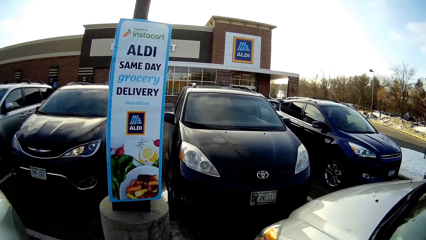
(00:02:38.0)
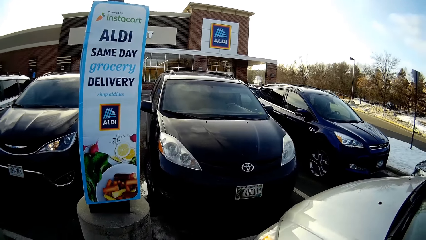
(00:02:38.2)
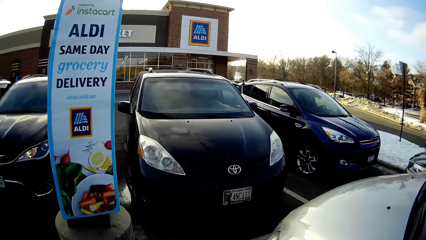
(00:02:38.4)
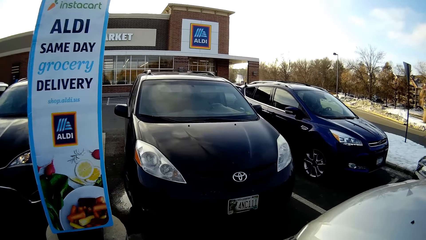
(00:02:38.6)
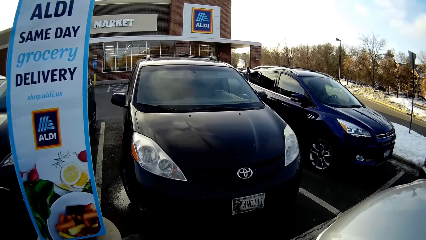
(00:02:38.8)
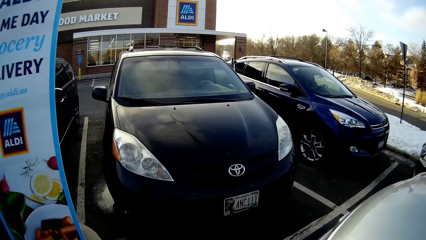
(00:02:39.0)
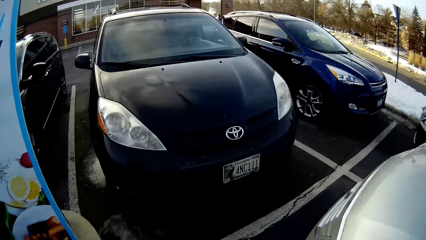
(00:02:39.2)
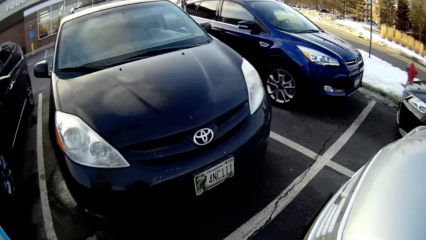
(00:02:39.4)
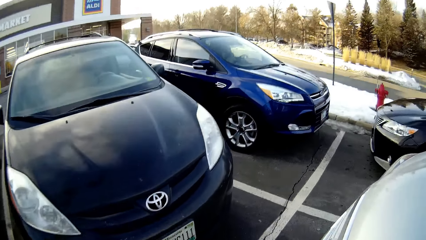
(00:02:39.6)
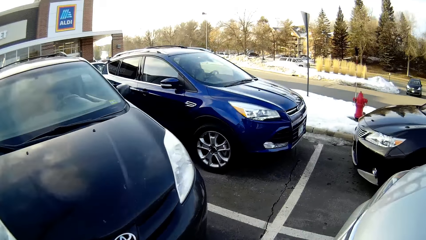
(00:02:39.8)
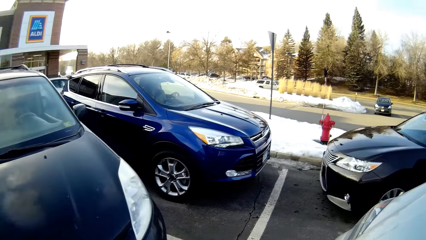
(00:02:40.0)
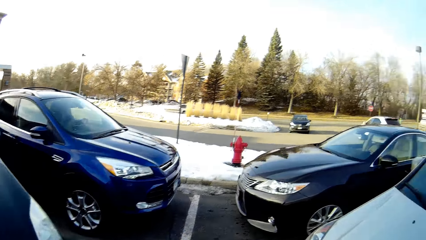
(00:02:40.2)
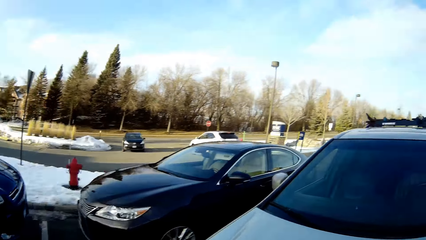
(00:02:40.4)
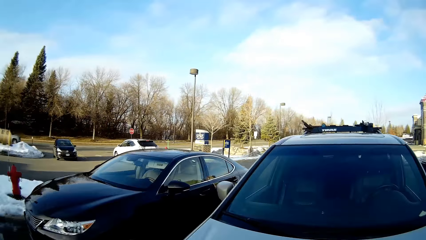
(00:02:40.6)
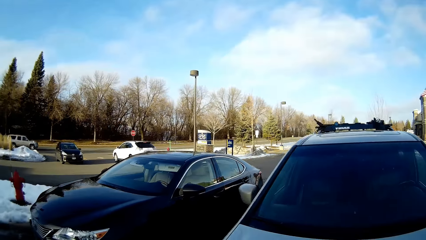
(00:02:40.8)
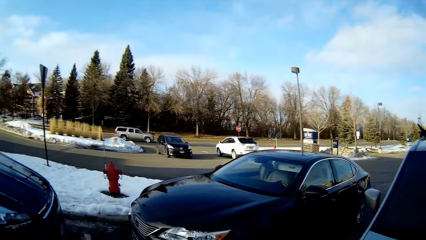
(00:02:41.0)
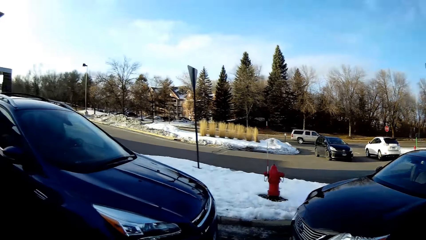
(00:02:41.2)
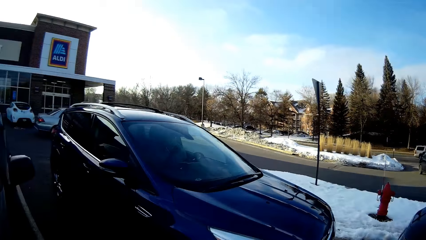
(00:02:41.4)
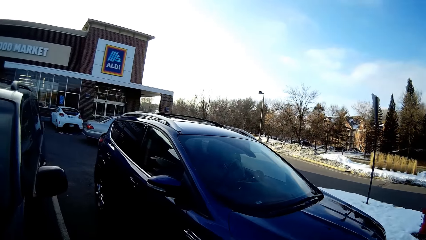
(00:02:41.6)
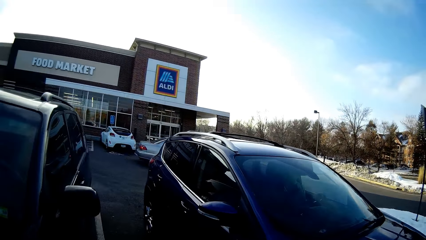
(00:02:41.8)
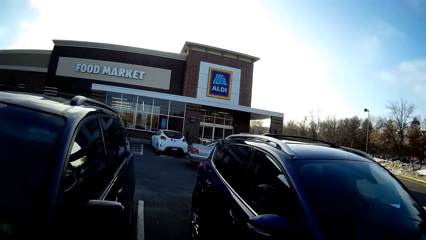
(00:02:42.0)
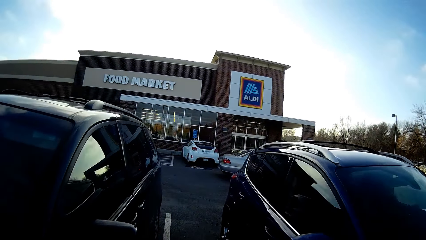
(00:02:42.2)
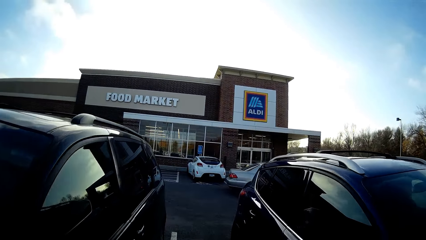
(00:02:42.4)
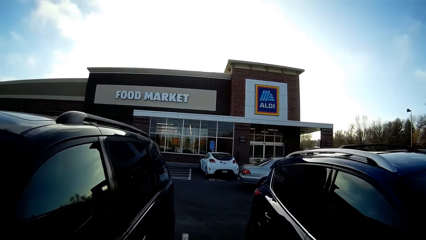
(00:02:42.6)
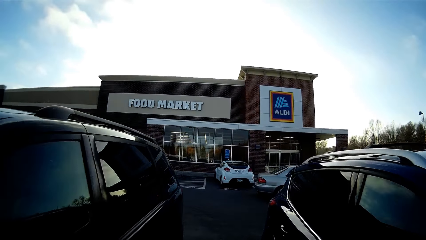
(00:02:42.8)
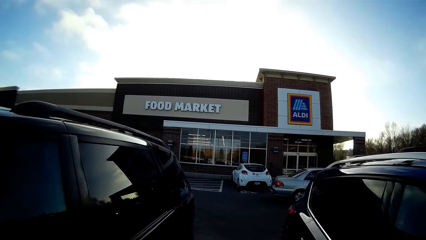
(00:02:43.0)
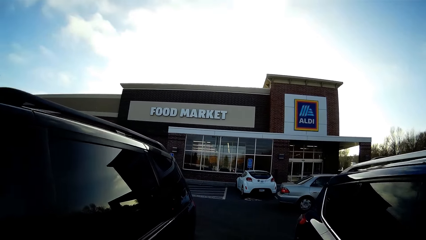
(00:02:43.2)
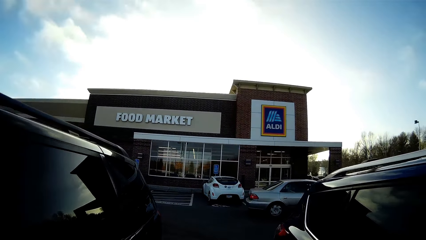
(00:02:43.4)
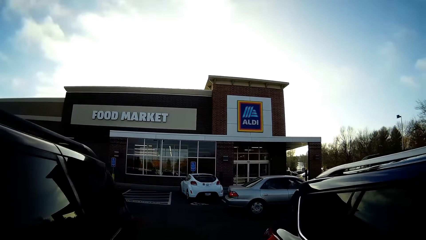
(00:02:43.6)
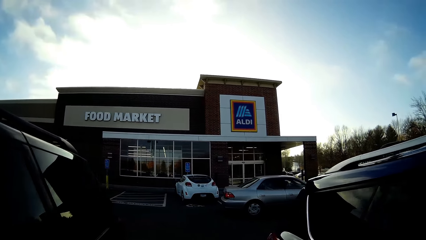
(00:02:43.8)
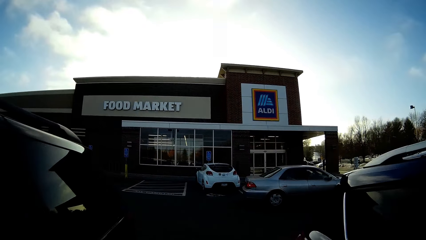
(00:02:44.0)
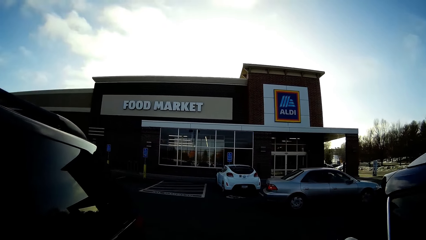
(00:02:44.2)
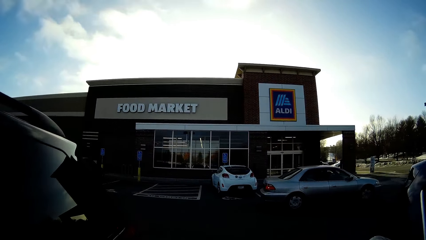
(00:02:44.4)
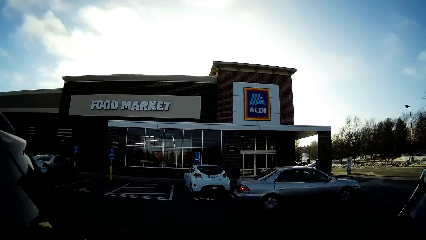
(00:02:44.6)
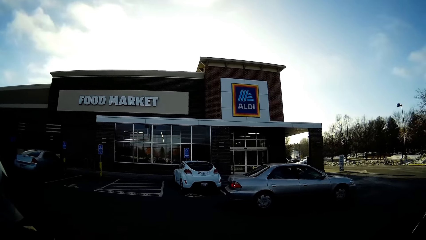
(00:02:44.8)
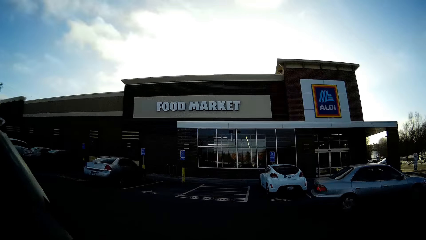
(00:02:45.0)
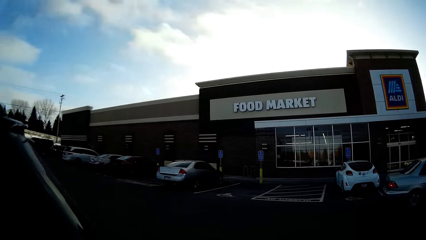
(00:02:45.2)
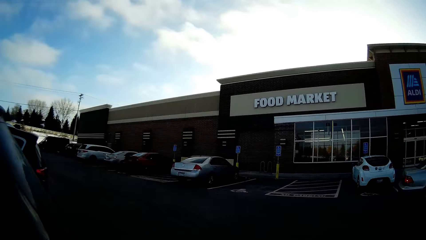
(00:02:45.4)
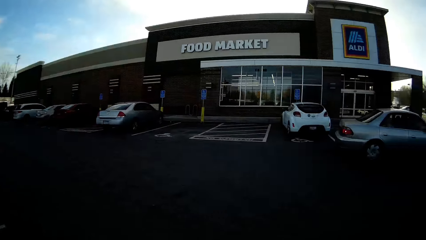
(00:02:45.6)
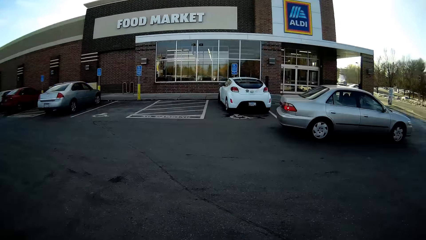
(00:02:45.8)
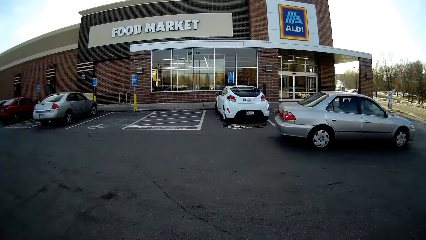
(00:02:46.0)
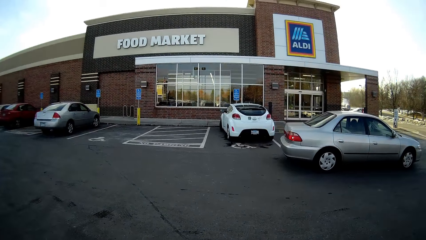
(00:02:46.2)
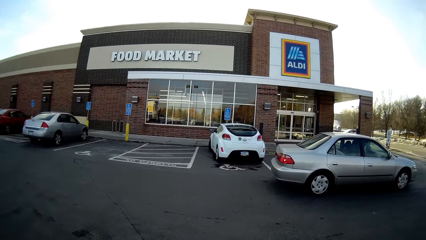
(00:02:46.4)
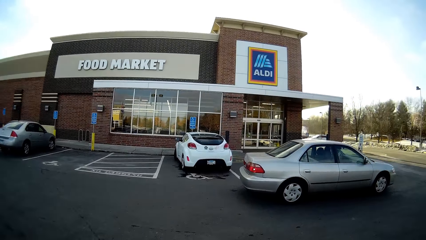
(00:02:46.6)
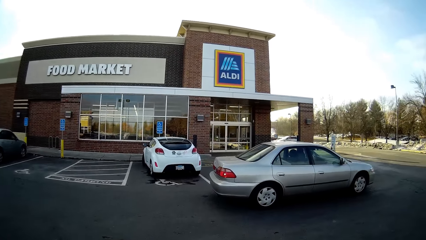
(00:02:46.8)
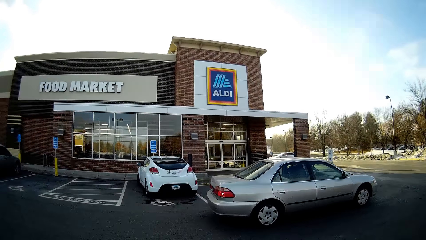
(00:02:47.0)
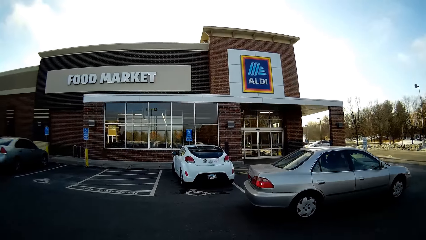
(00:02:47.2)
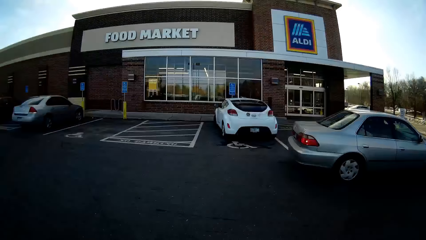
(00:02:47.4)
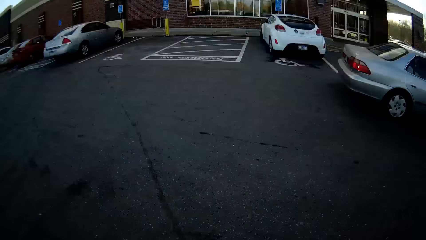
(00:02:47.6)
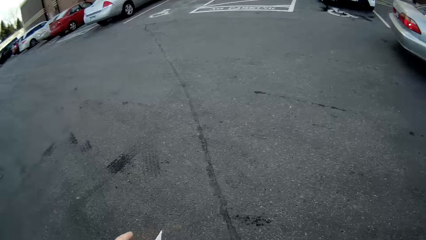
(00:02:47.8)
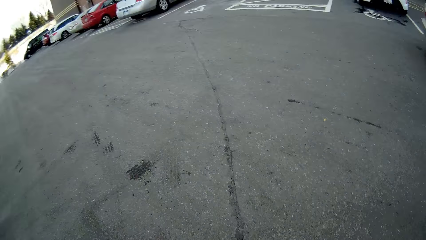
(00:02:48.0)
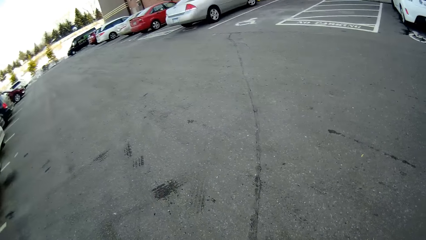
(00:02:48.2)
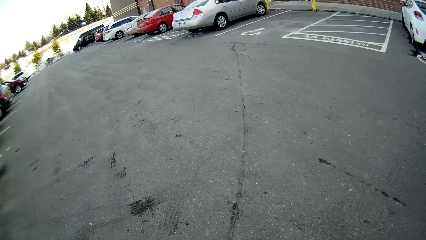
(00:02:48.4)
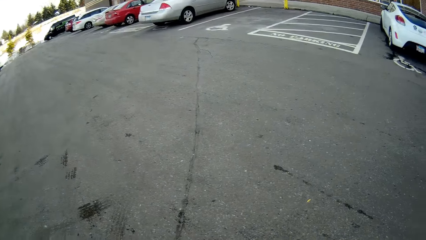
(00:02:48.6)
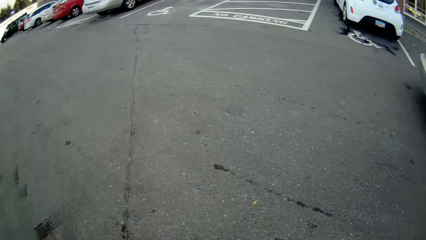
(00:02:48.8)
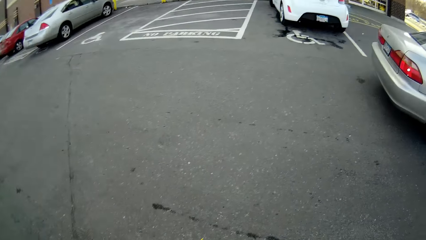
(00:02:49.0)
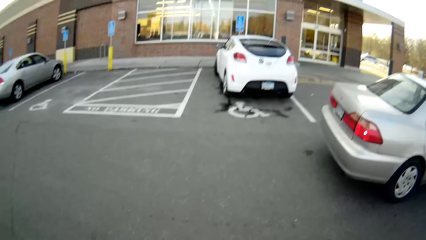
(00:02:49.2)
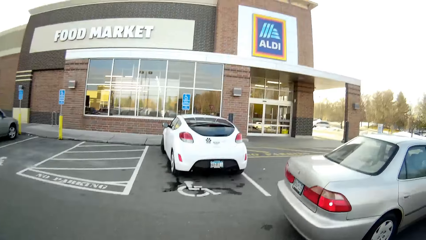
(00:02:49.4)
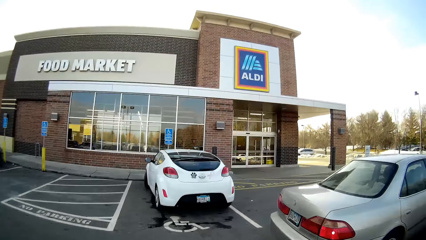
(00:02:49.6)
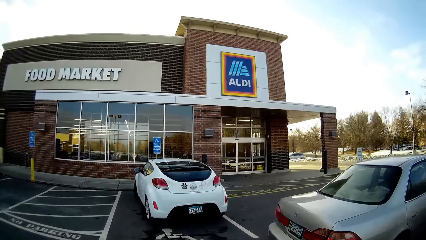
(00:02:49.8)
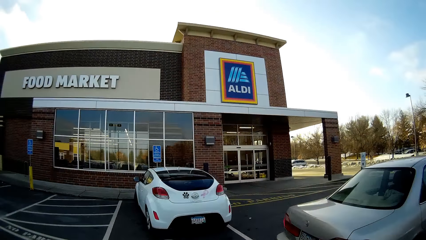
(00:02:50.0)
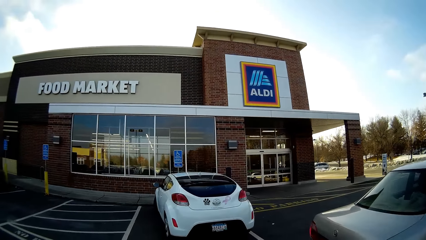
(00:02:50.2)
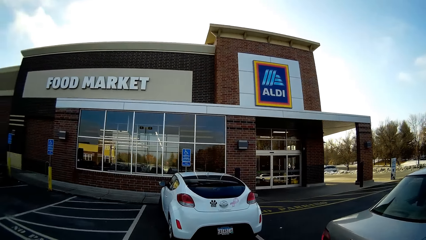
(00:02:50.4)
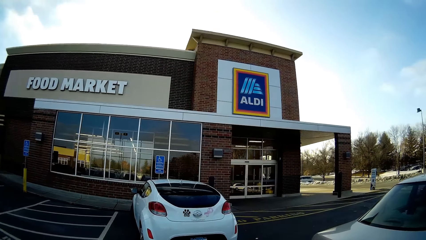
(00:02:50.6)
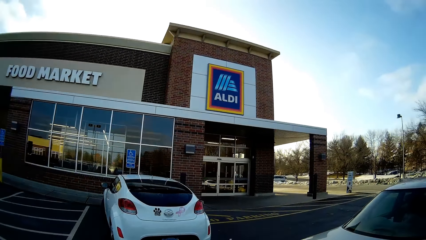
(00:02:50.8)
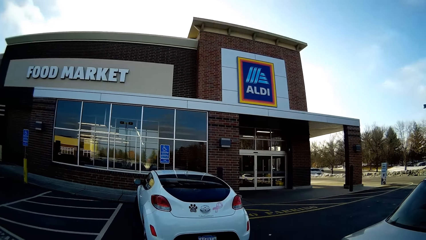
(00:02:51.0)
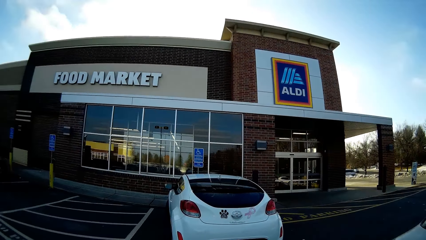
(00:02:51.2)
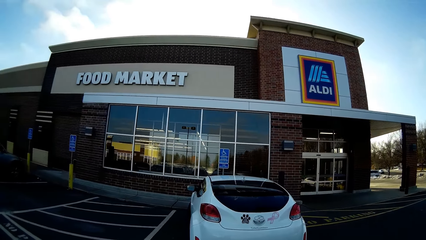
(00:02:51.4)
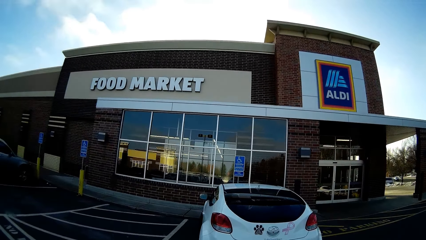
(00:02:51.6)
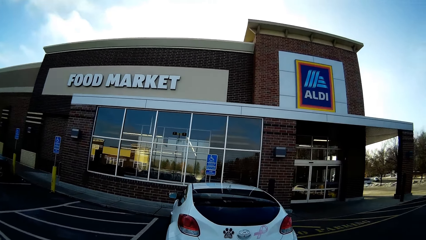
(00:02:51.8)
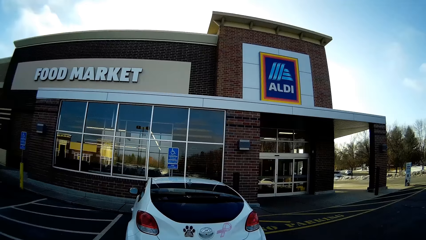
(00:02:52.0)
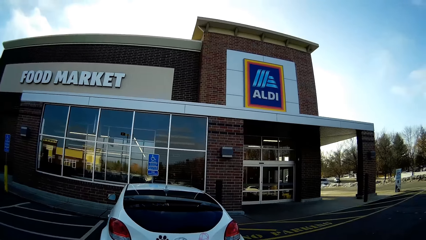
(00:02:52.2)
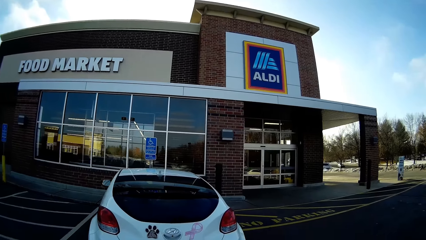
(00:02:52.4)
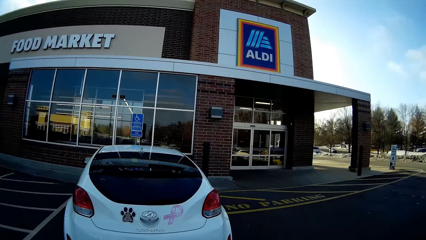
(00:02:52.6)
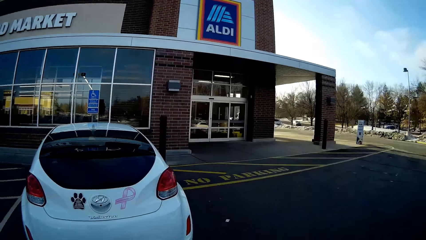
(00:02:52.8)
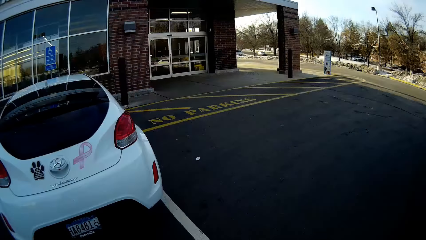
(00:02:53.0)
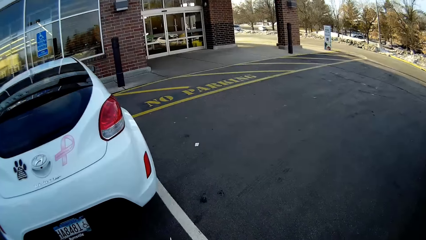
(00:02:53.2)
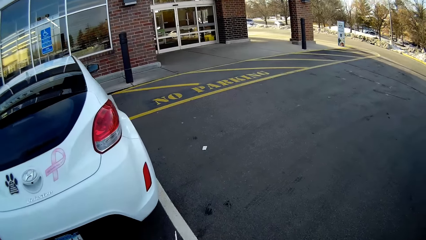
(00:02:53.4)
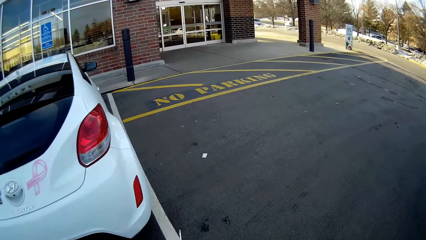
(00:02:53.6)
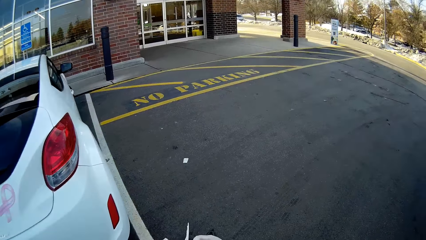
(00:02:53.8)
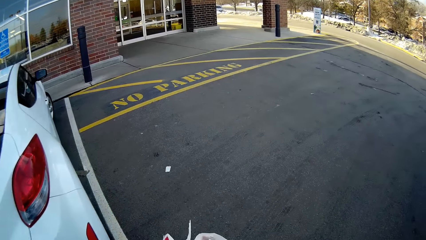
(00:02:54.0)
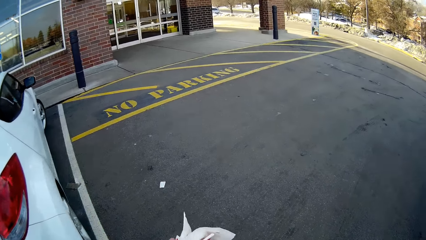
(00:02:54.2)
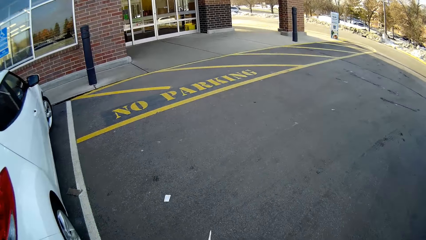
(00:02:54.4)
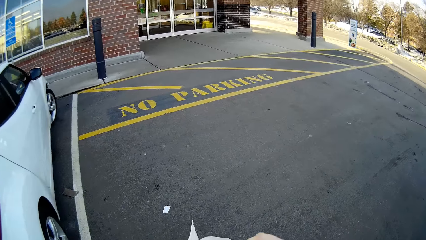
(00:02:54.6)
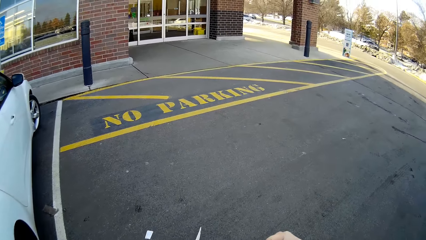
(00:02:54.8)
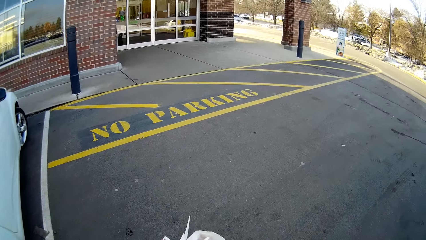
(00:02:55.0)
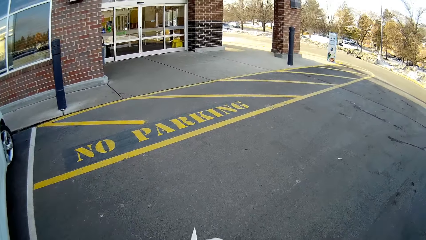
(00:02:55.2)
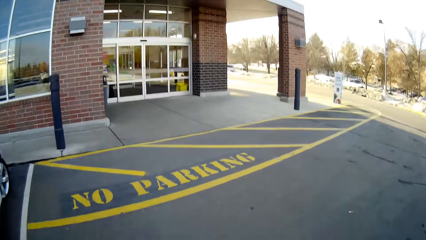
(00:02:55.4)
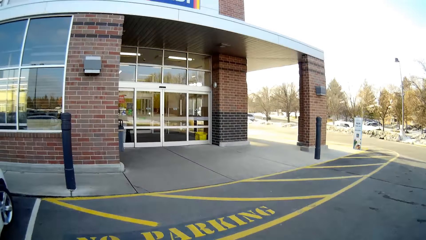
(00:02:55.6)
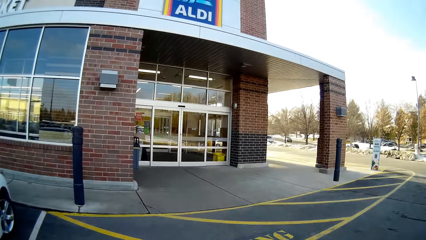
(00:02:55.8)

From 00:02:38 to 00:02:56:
The camera wearer turns around, walks on the road, and looks around. They walk on the road.
